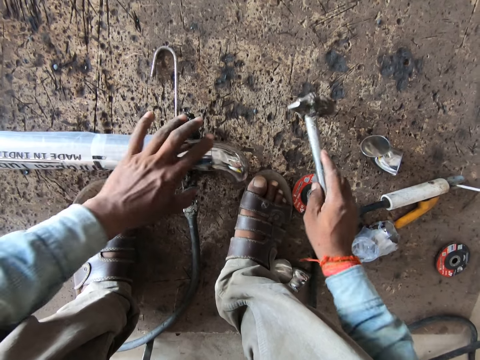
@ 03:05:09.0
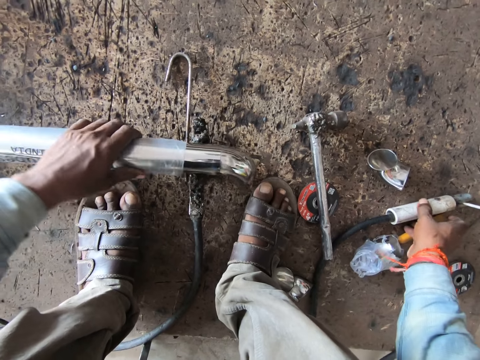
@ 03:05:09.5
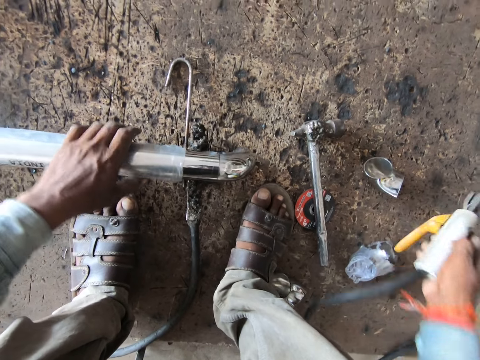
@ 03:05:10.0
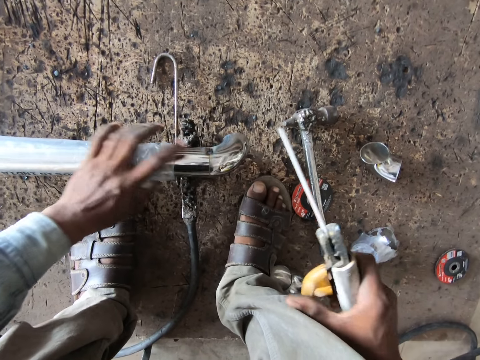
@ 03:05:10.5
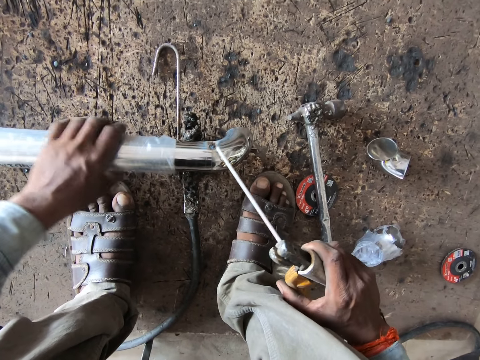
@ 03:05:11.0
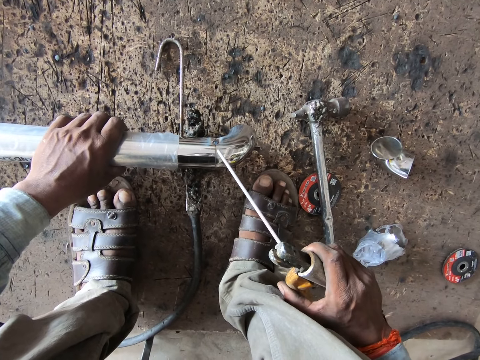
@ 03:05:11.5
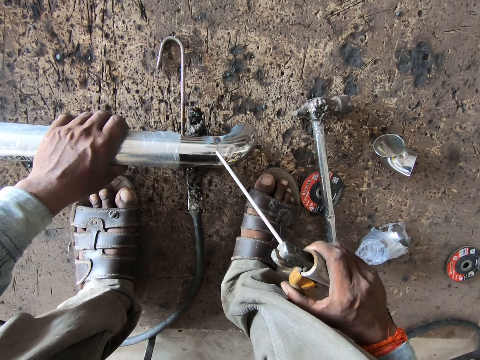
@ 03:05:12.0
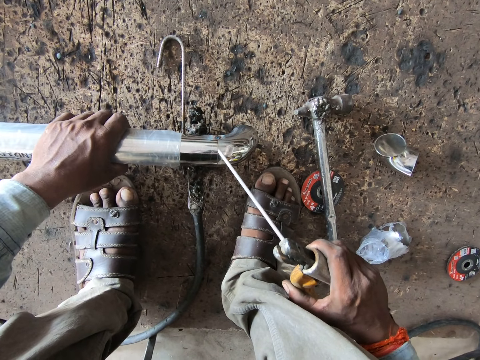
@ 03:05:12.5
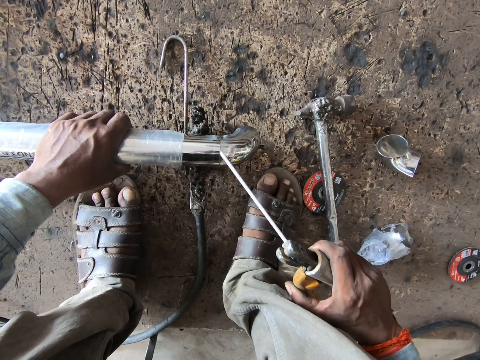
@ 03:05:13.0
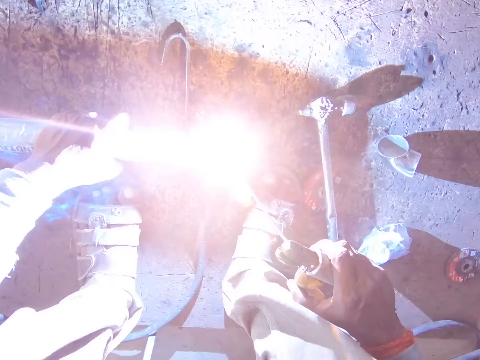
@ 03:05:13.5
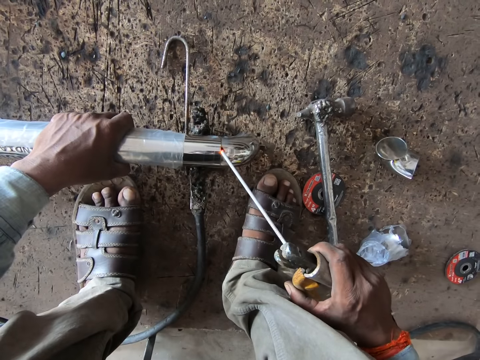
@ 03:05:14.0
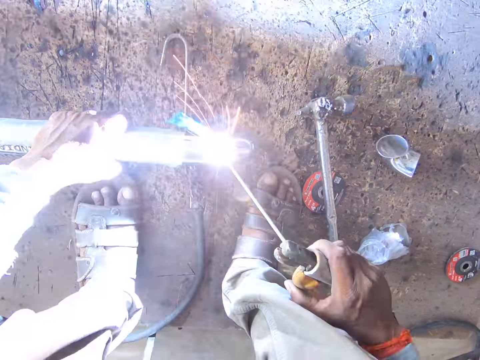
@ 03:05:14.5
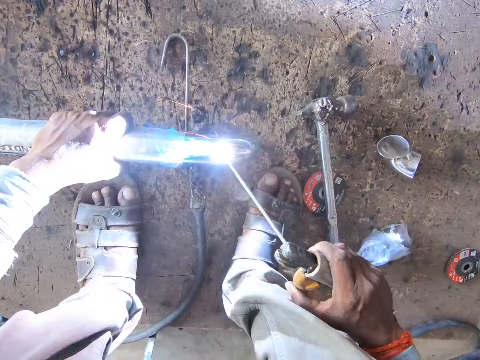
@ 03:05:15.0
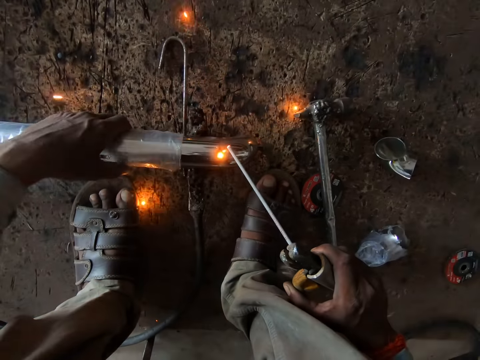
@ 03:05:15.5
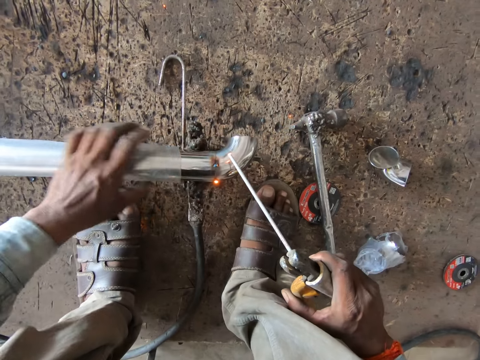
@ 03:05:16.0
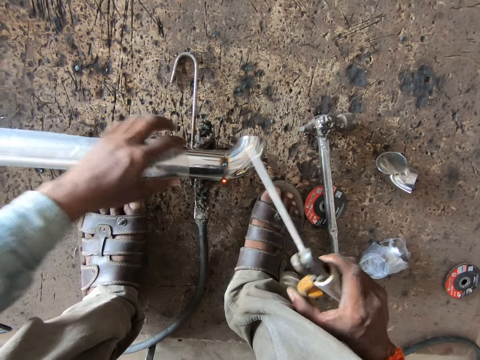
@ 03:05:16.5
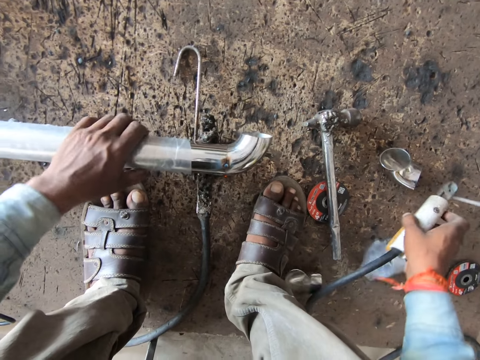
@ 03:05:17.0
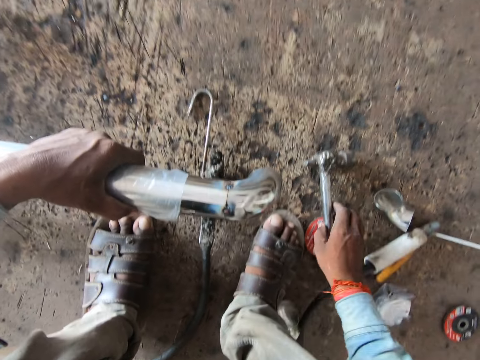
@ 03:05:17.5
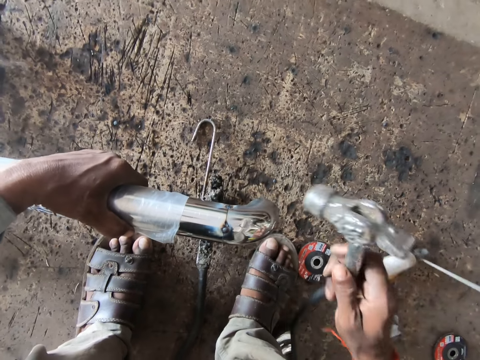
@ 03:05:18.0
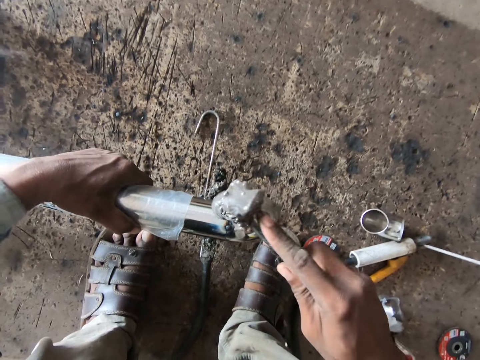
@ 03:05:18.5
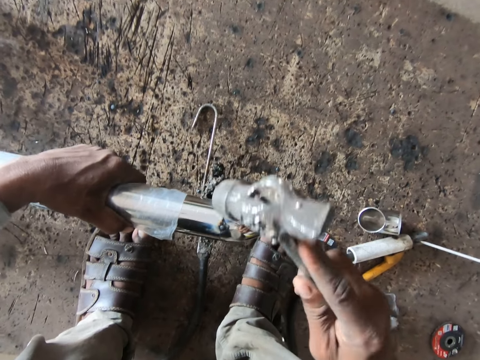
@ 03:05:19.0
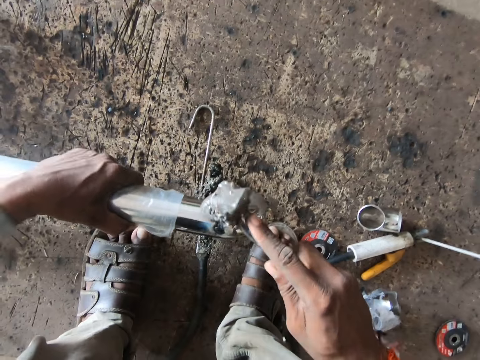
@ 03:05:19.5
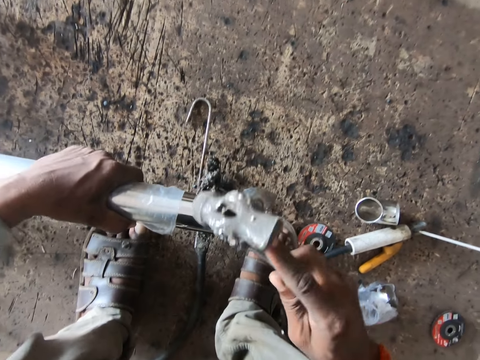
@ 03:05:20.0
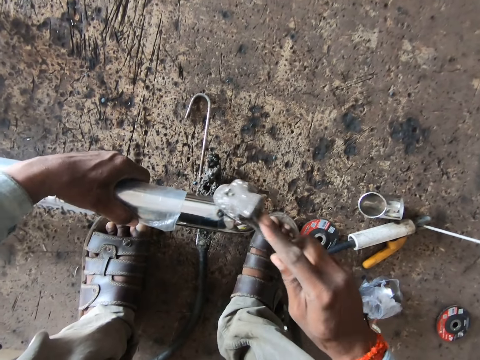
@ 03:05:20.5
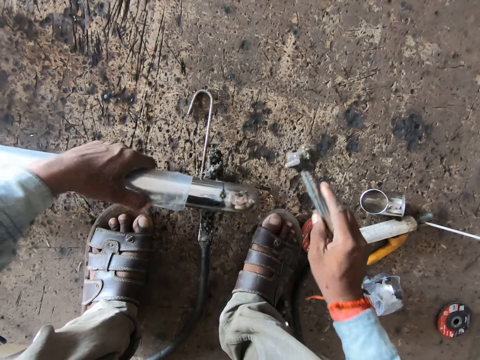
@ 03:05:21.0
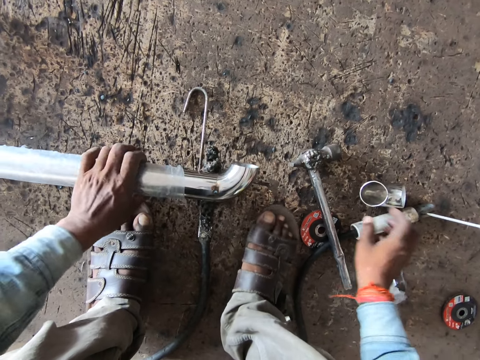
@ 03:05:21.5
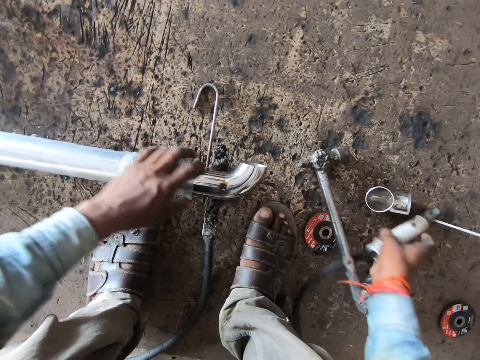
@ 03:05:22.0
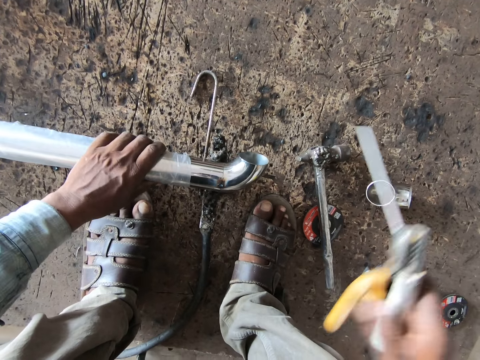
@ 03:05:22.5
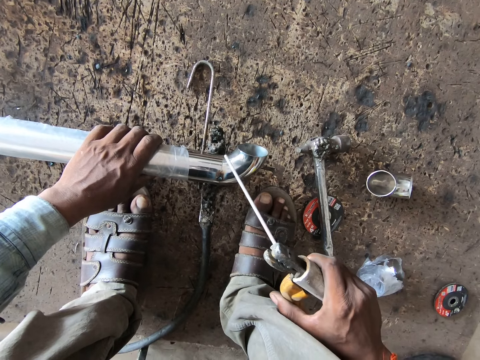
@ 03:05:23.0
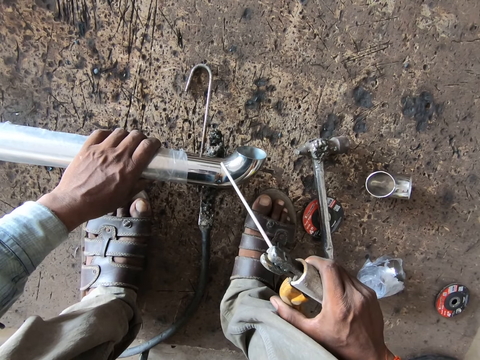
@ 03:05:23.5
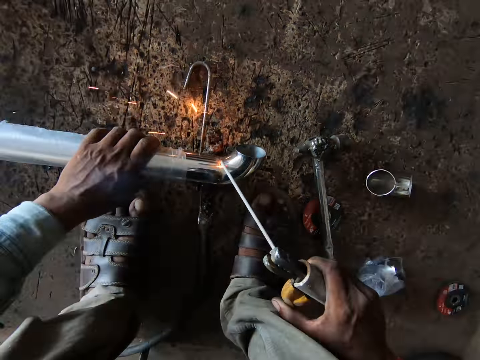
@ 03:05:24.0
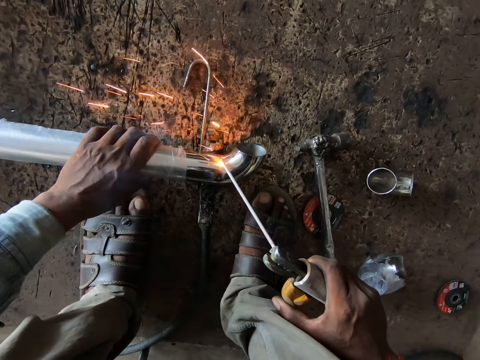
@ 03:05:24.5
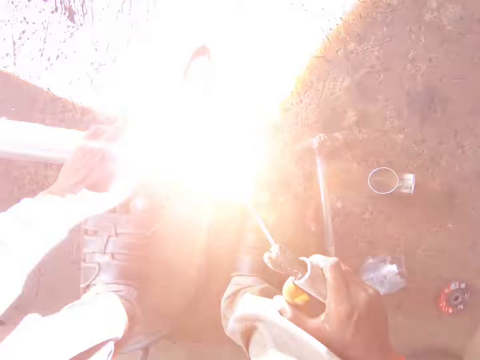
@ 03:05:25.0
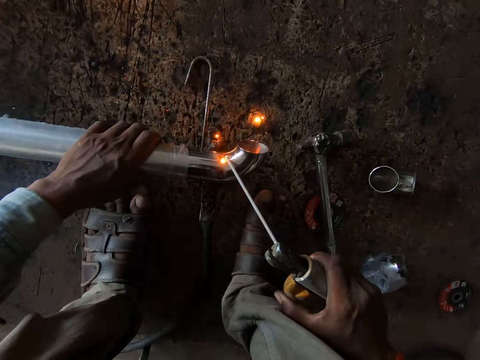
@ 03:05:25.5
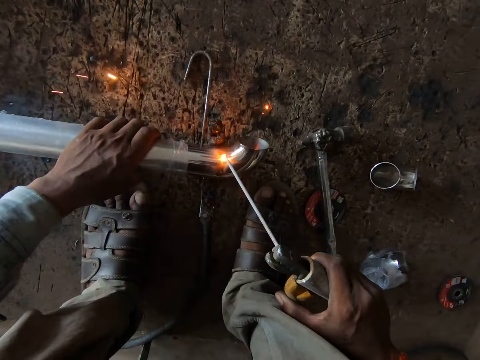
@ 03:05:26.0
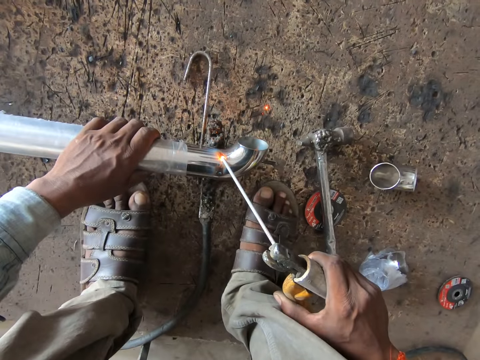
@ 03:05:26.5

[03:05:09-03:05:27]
The camera wearer drops the hammer on the floor with his right hand. He picks the electrode holder from the floor with his right hand. He holds the joined metal rod. He hits the joint on the pipe with the electrode holder in his right hand. He welds the joint on the pipe with the electrode holder in his right hand. He turns the pipe on the floor with his left hand. He picks the pipe from the floor with his left hand. He drops the electrode holder on the floor with his right hand. He picks the hammer from the floor with his right hand. He hits the joint on the pipe with the hammer in his right hand. He drops the pipe on the floor with his left hand. He drops the hammer on the floor with his right hand. He picks the electrode holder from the floor with his right hand. He shifts the nylon on the pipe with his left hand. He welds the joint on the pipe with the electrode holder in his right hand. He rotates the joined metal rod.

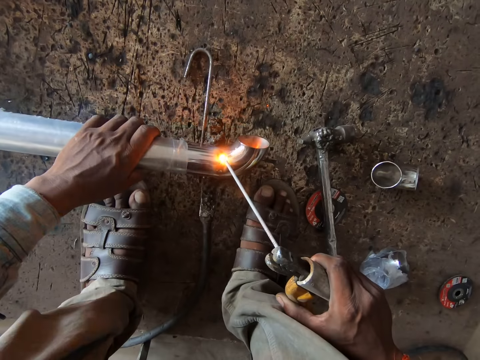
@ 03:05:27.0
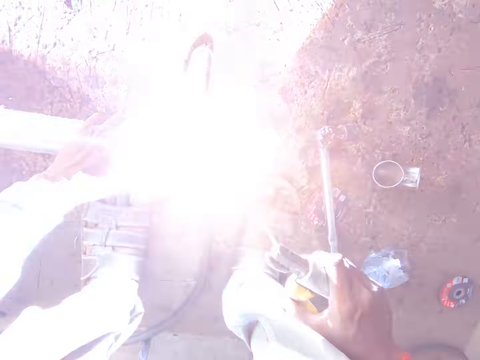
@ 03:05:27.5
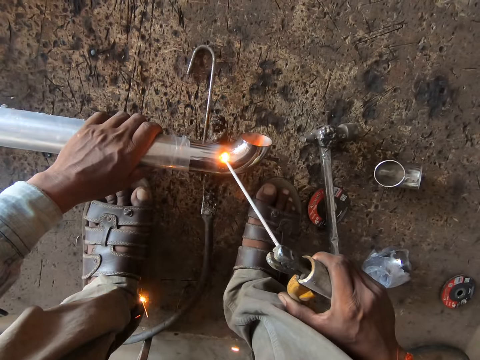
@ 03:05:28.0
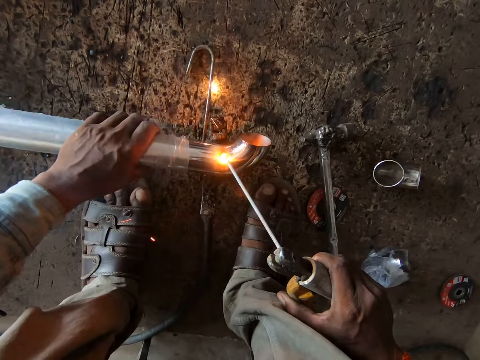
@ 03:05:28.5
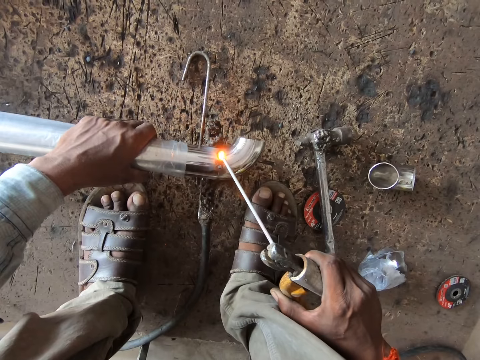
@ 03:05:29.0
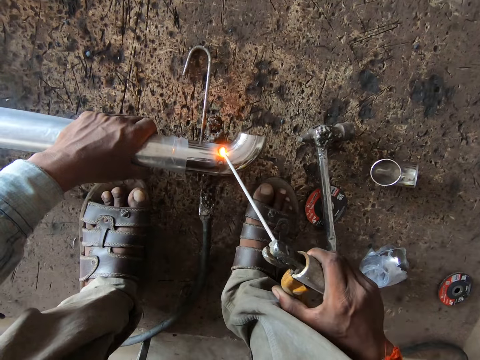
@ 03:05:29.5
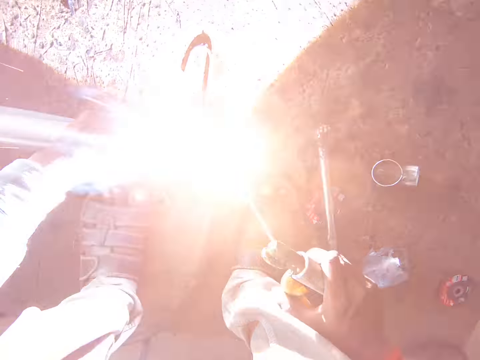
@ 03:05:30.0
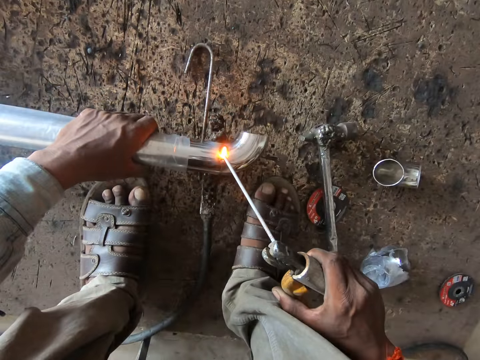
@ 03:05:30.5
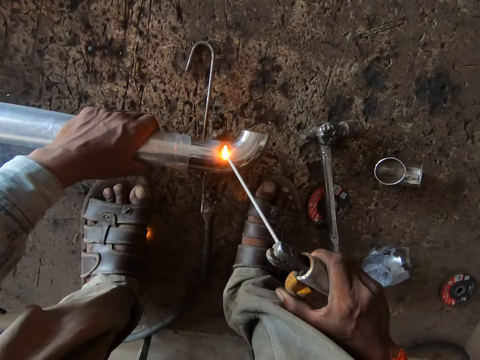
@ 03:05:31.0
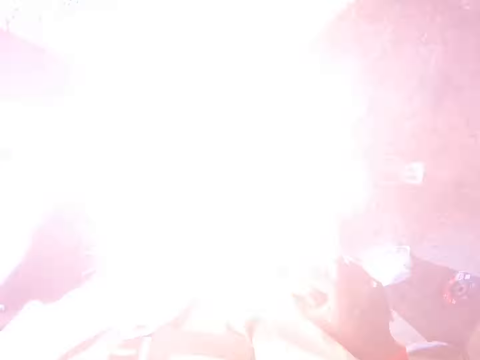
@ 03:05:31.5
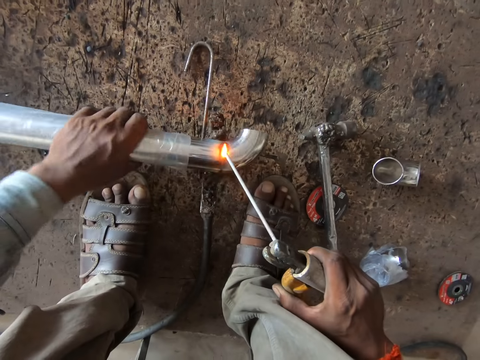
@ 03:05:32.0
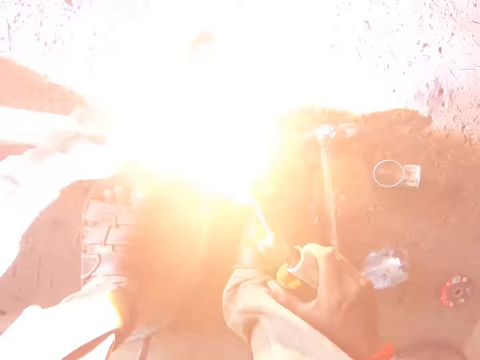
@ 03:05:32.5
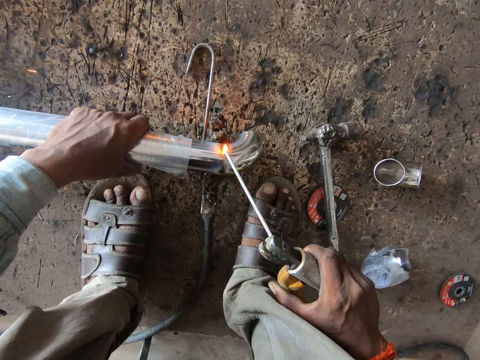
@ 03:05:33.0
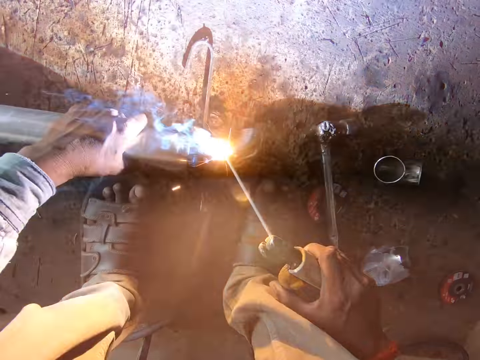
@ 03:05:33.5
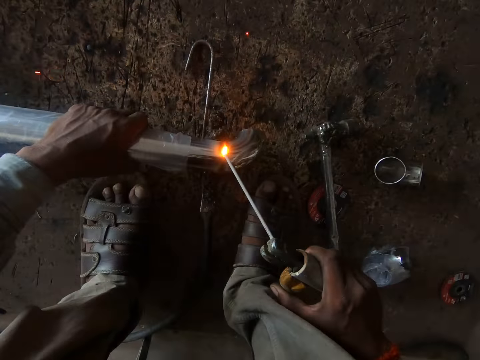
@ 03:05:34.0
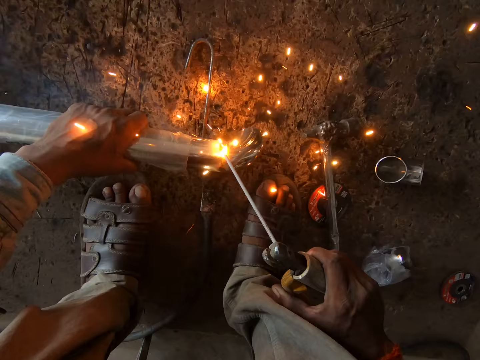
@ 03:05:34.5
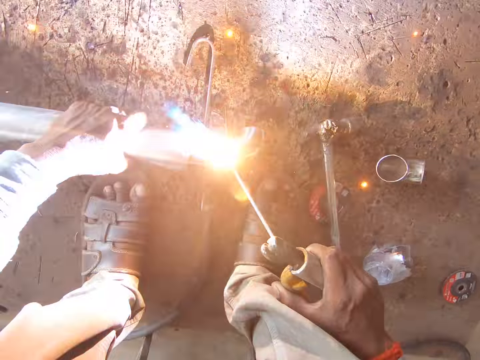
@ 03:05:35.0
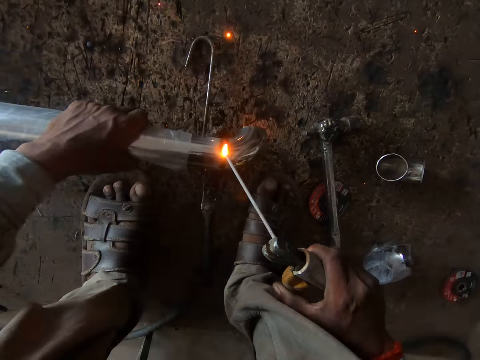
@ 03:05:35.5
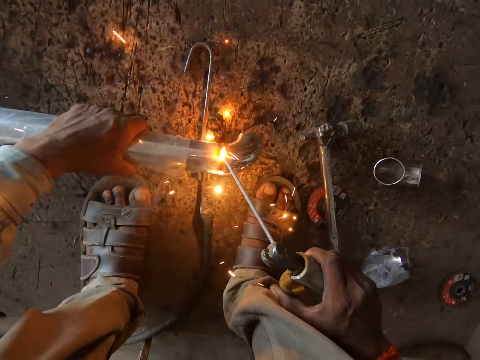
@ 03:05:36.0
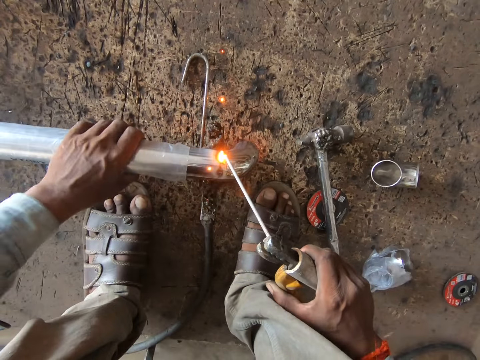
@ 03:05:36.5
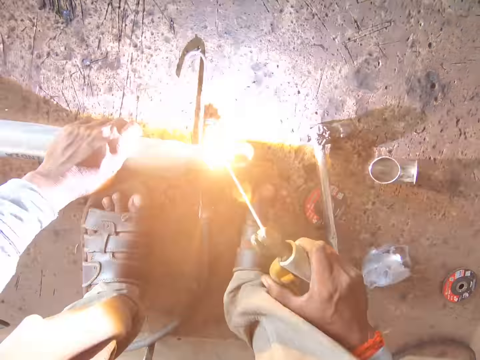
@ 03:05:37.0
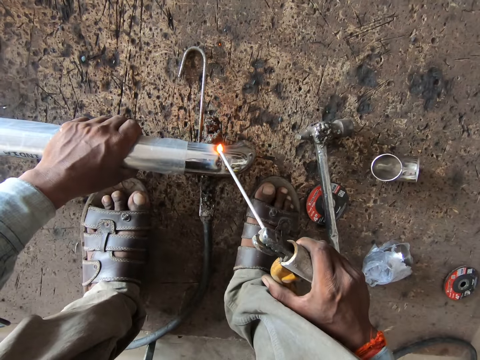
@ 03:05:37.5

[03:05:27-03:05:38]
The camera wearer turns the pipe on the floor with his left hand. He welds the joint on the pipe with the electrode holder in his right hand. He turns the pipe on the floor with his left hand. He welds the joint on the pipe with the electrode holder in his right hand. He turns the pipe on the floor with his left hand. He welds the joint on the pipe with the electrode holder in his right hand.
